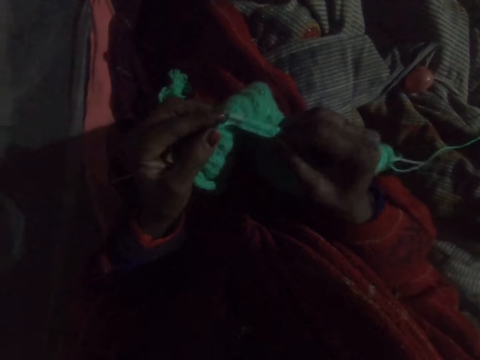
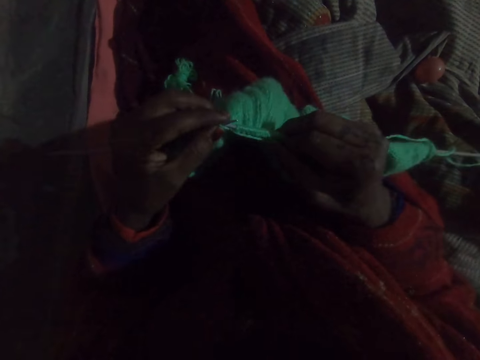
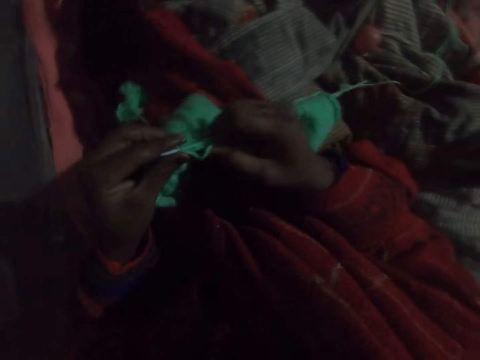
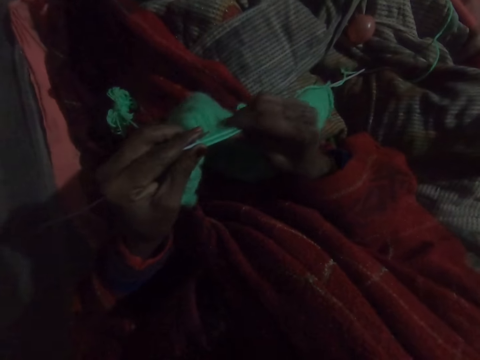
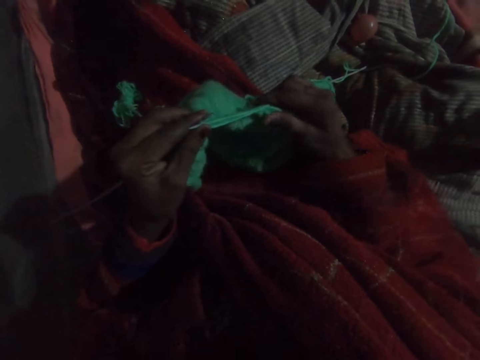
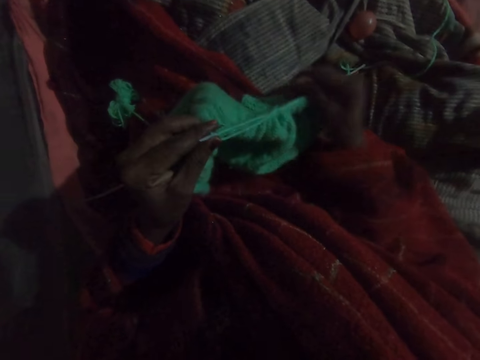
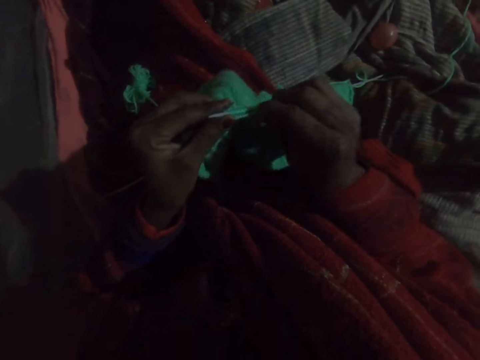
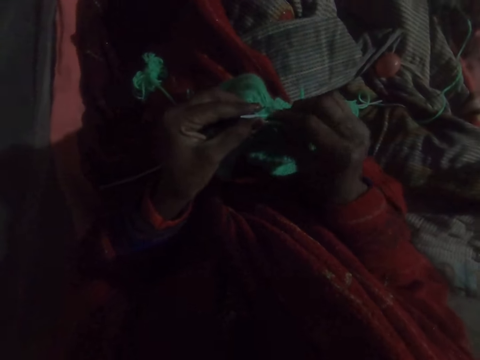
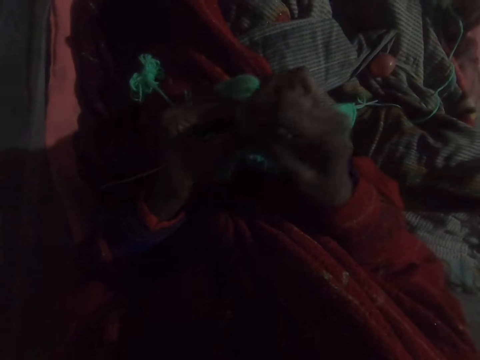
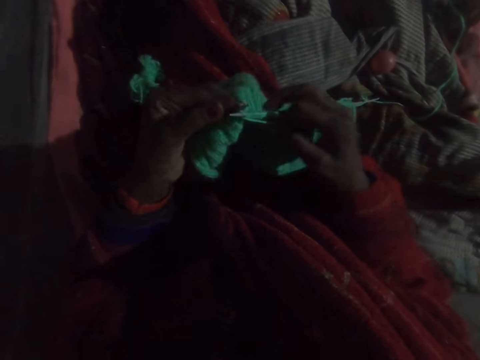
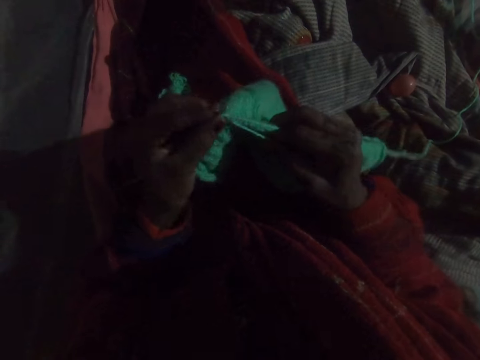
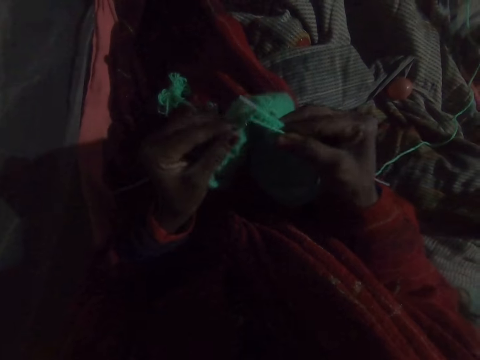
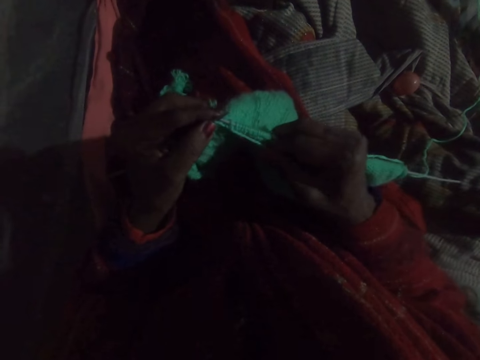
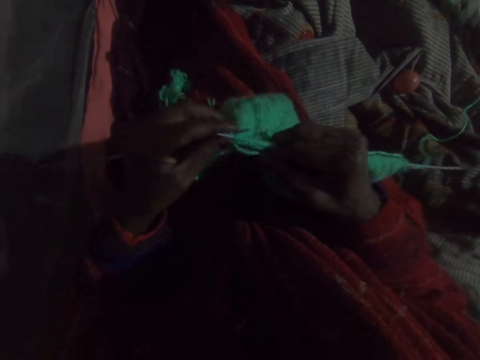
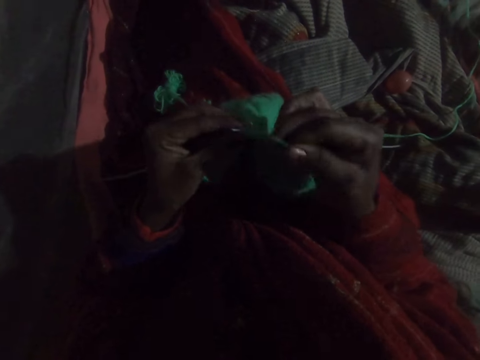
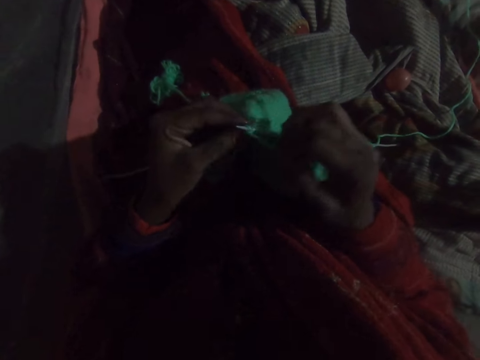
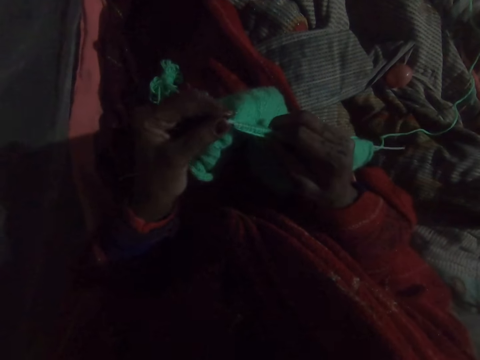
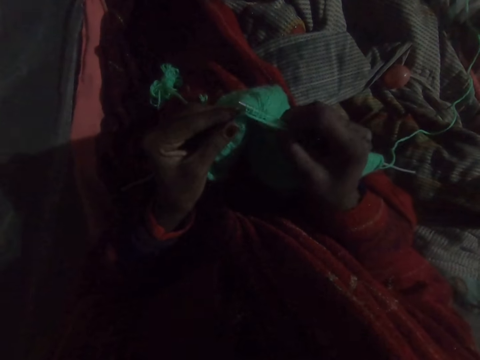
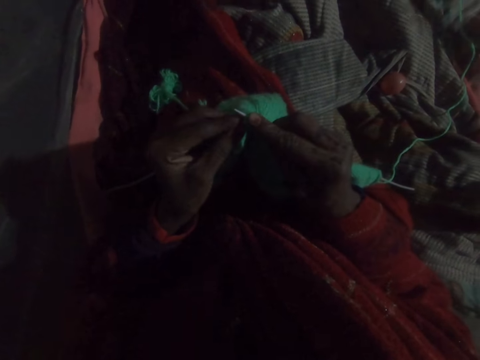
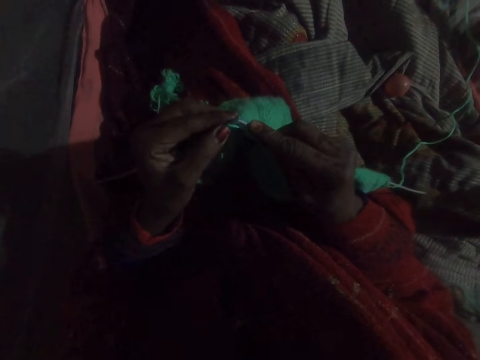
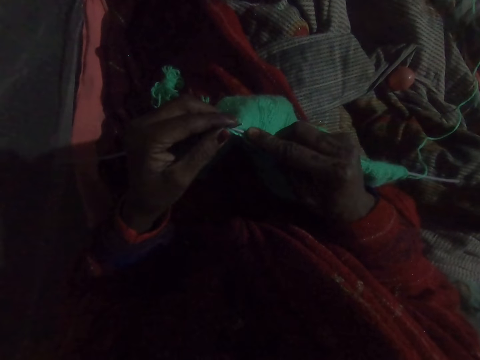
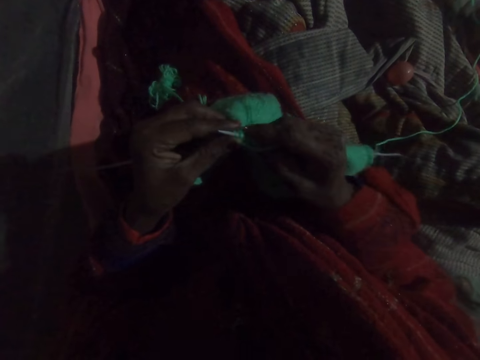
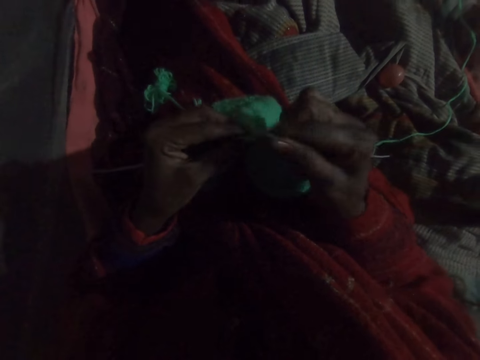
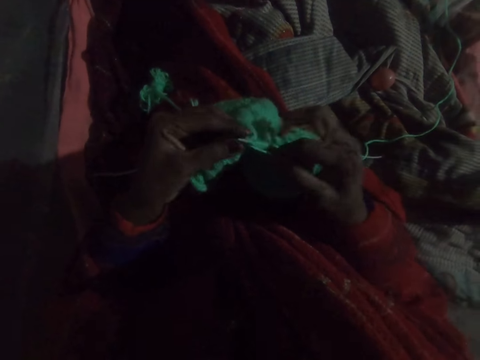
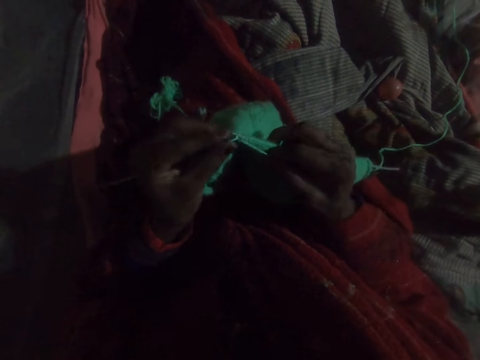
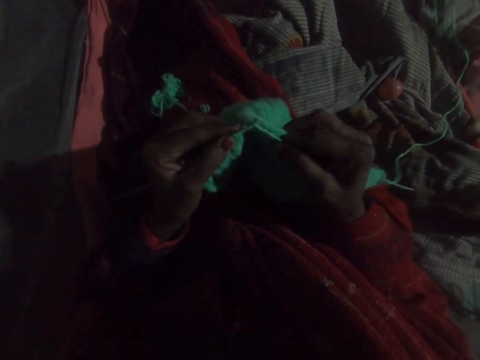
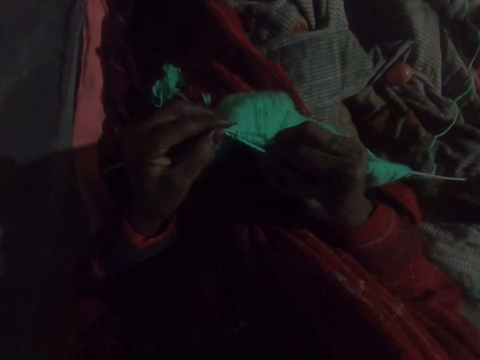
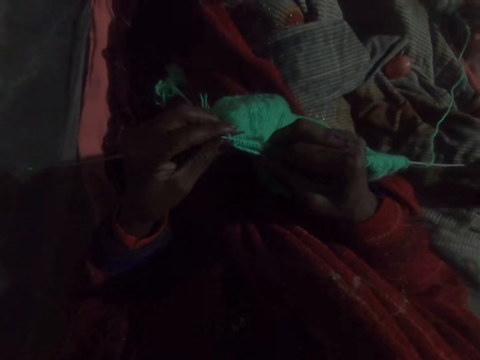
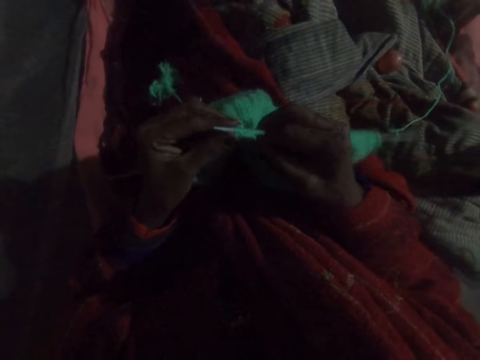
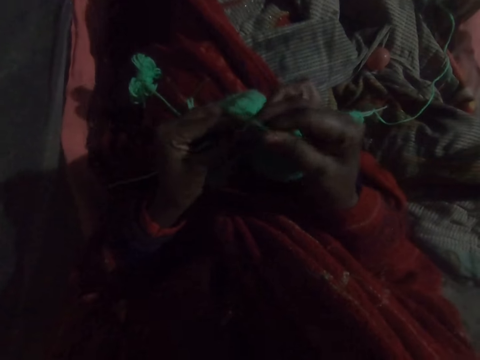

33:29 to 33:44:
The camera wearer adjusts the knit on the needle with her right hand. She knits with wool.

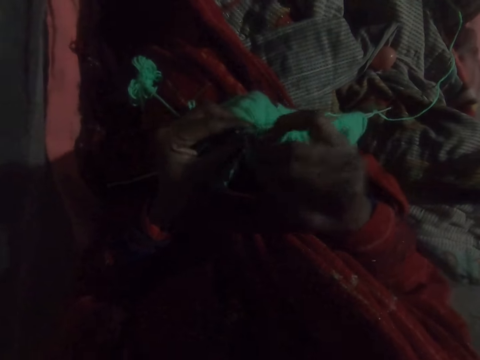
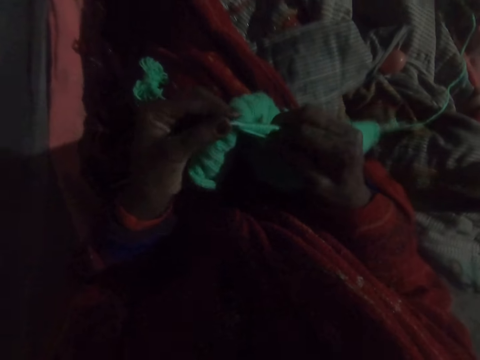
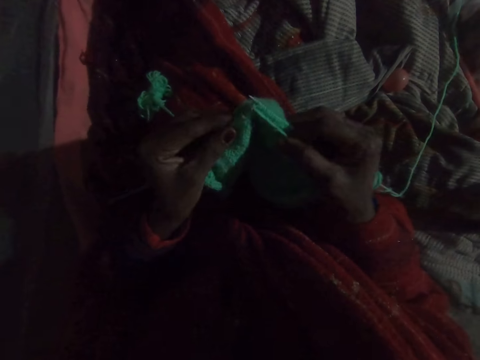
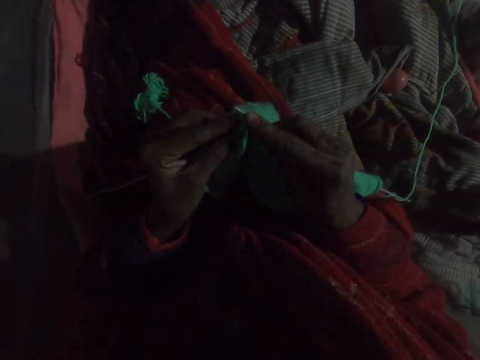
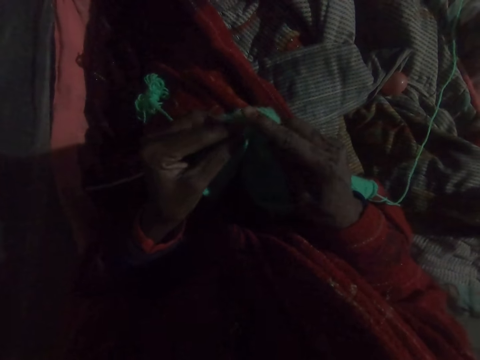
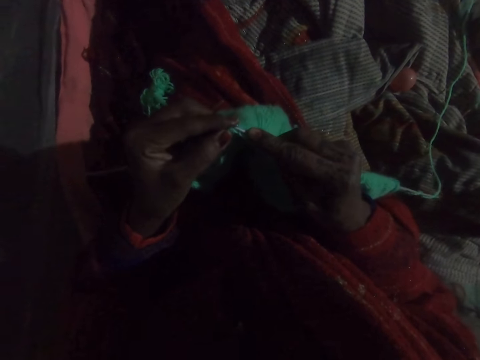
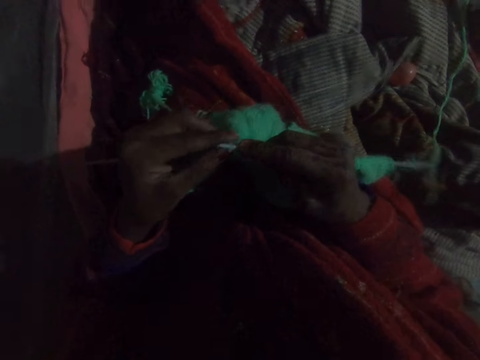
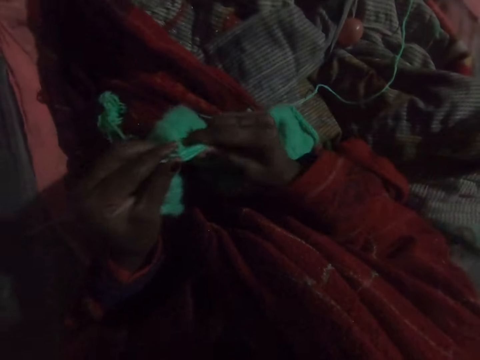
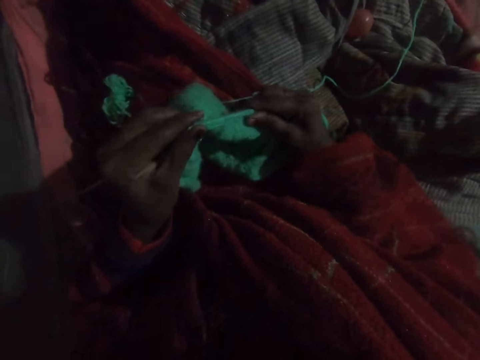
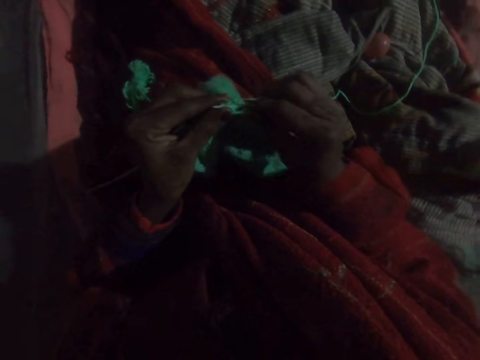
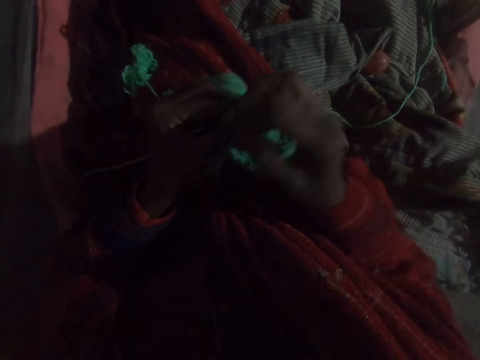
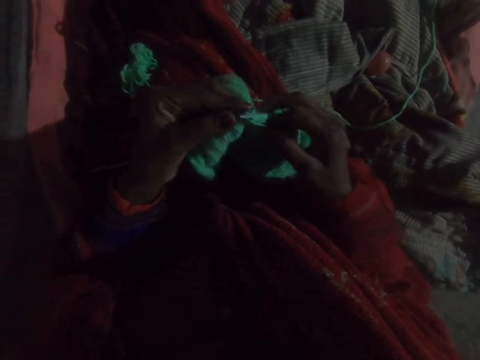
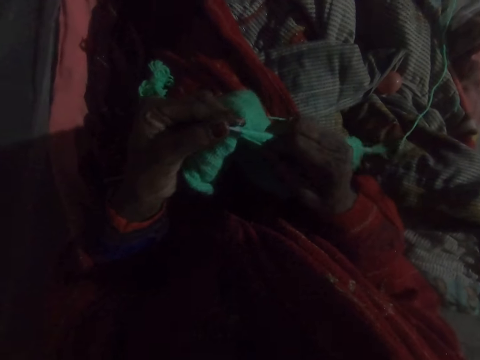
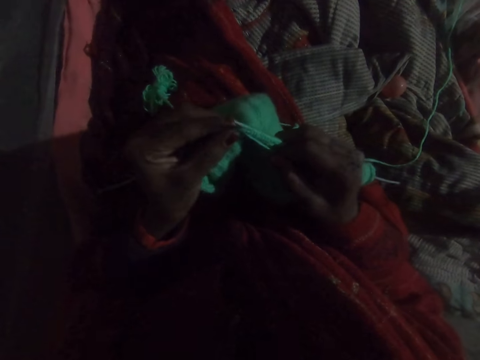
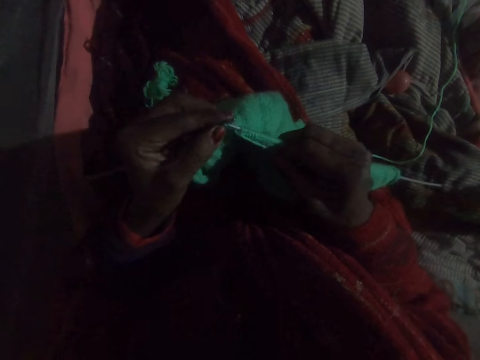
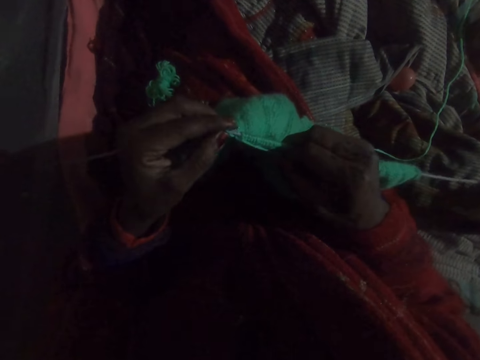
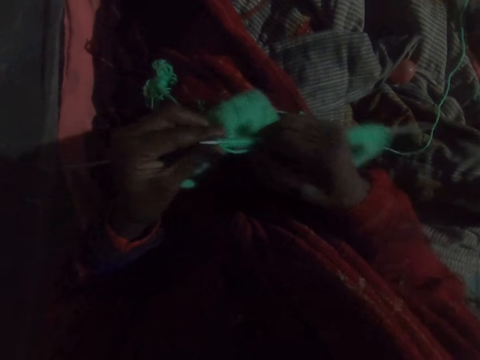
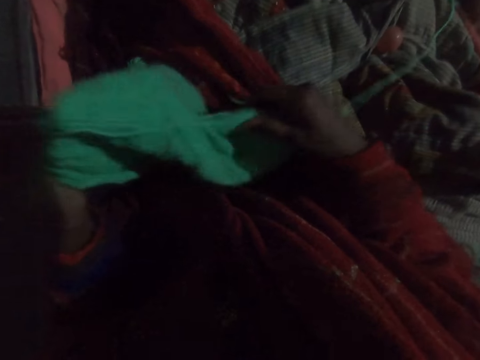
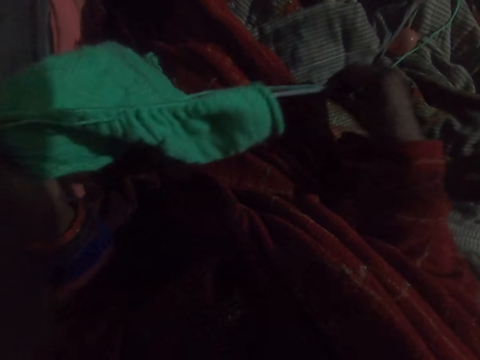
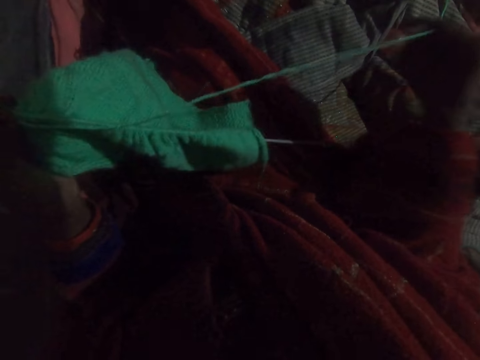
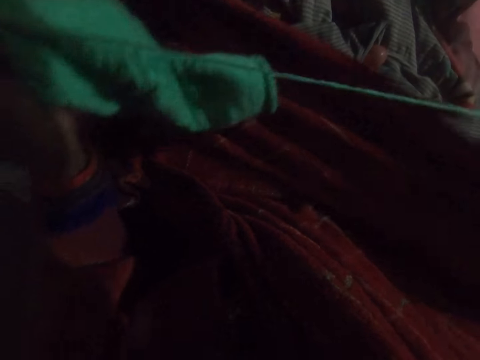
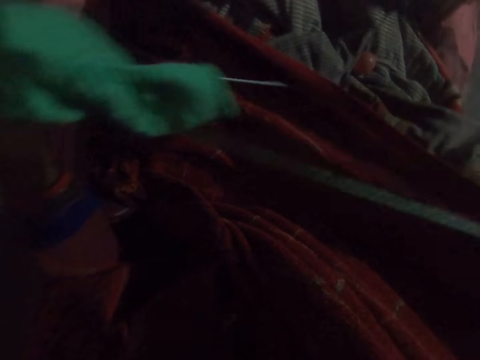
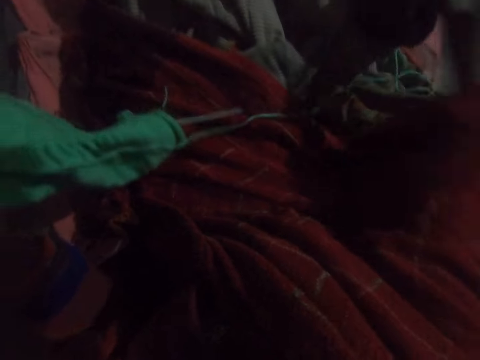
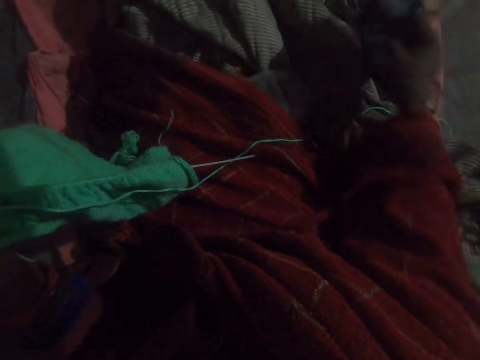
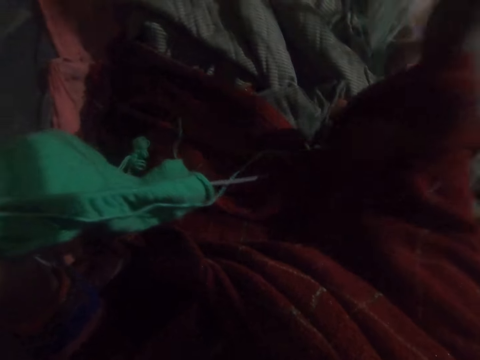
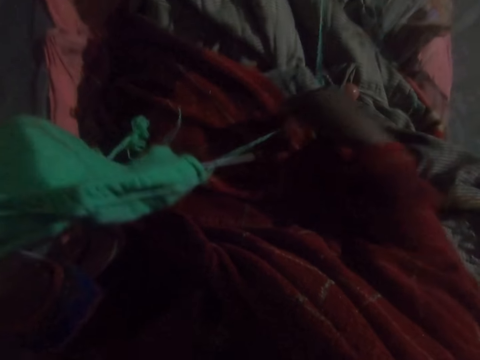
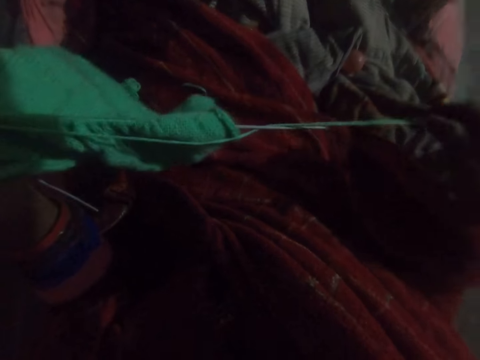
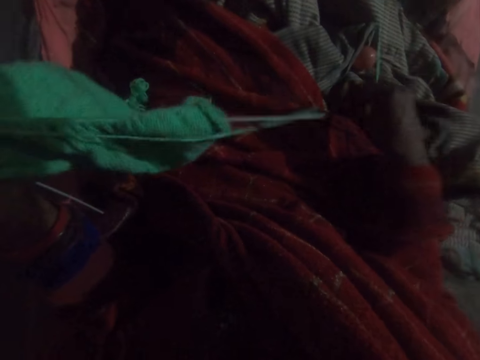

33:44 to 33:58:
The camera wearer adjusts the knit on the needle with her right hand. She knits with wool. She adjusts the wool with her right hand. She strengthens the fabric.
